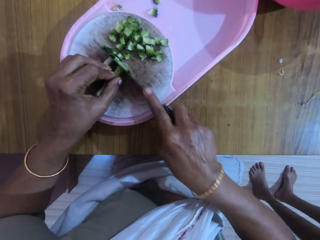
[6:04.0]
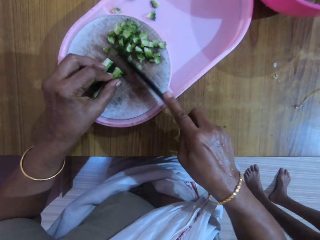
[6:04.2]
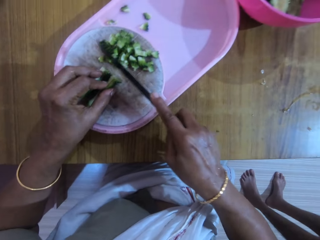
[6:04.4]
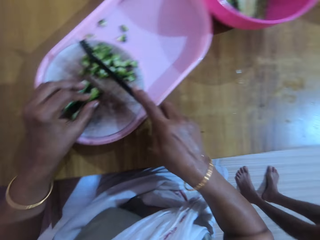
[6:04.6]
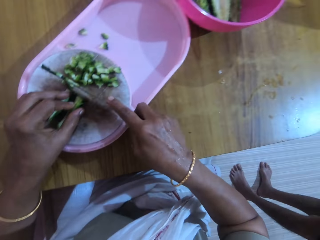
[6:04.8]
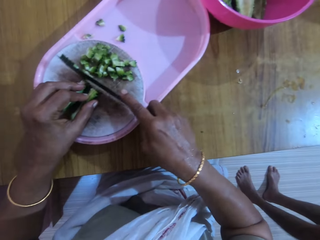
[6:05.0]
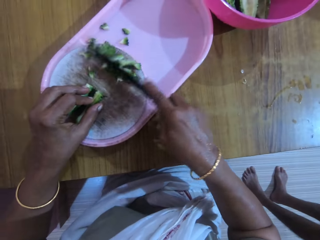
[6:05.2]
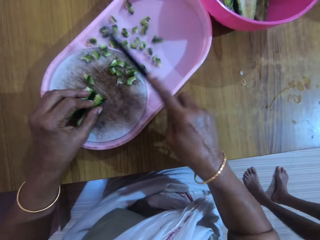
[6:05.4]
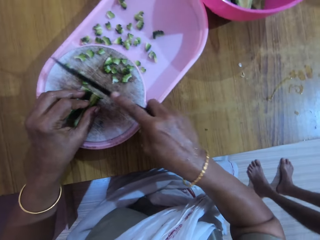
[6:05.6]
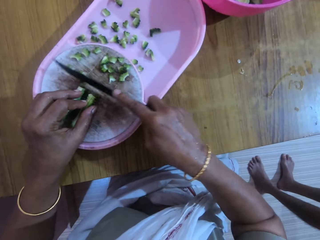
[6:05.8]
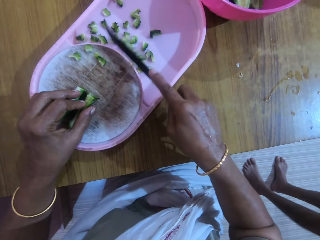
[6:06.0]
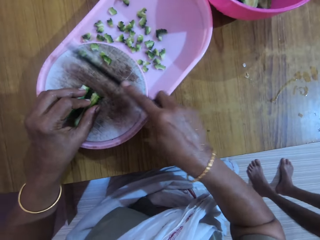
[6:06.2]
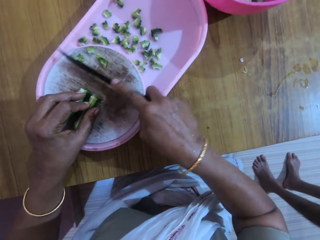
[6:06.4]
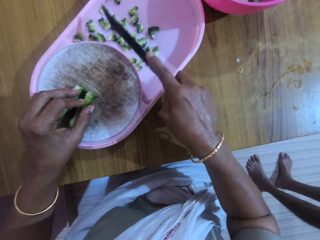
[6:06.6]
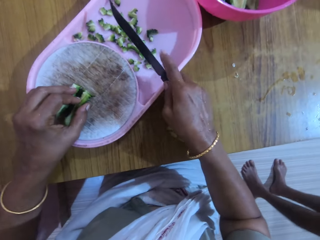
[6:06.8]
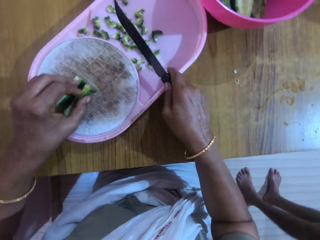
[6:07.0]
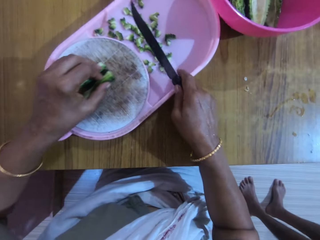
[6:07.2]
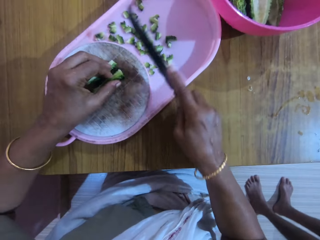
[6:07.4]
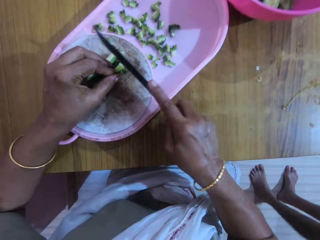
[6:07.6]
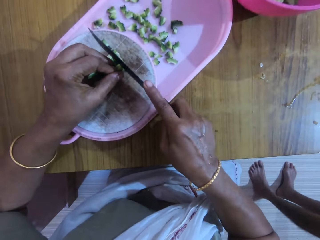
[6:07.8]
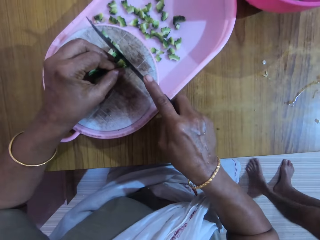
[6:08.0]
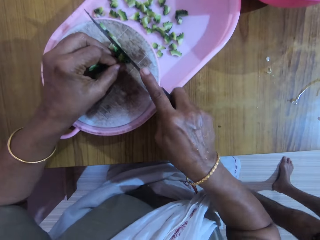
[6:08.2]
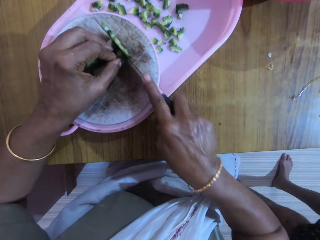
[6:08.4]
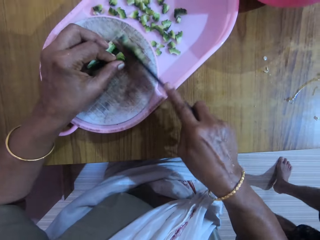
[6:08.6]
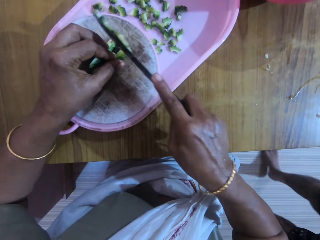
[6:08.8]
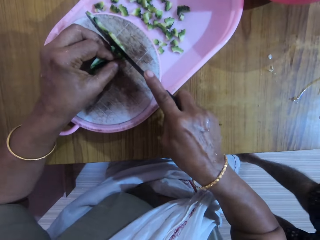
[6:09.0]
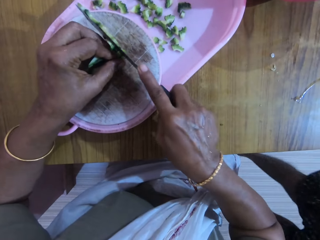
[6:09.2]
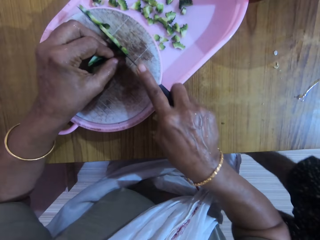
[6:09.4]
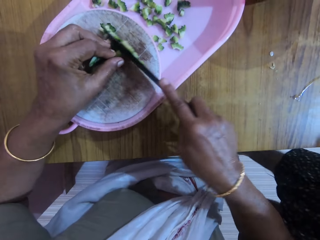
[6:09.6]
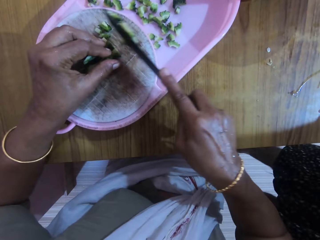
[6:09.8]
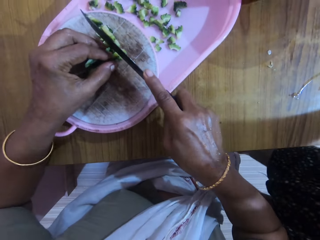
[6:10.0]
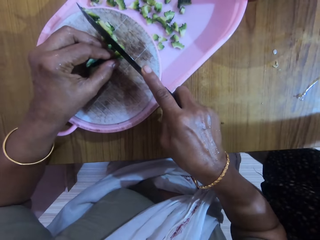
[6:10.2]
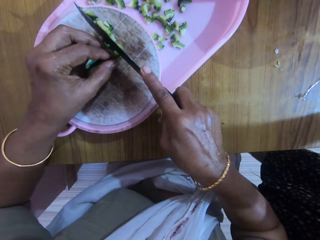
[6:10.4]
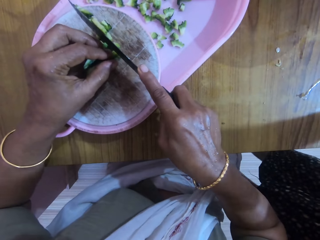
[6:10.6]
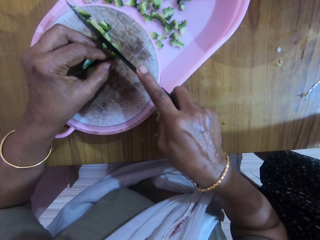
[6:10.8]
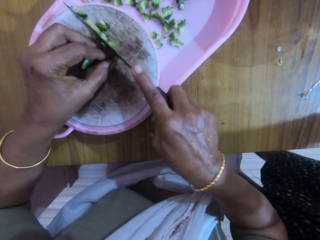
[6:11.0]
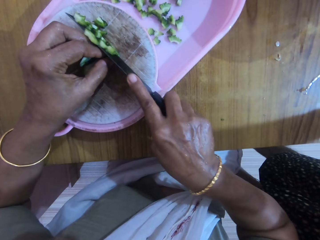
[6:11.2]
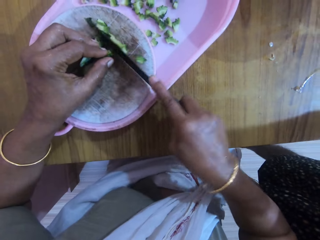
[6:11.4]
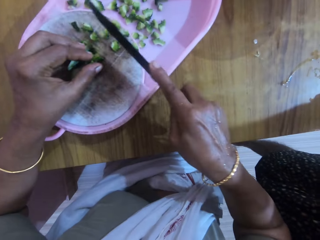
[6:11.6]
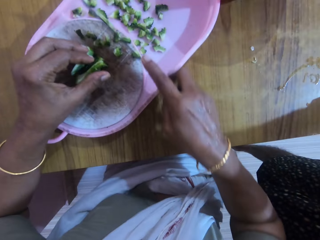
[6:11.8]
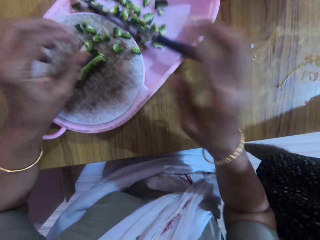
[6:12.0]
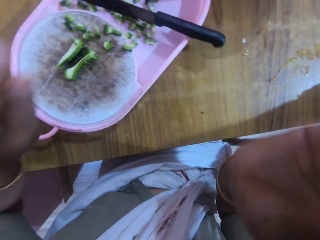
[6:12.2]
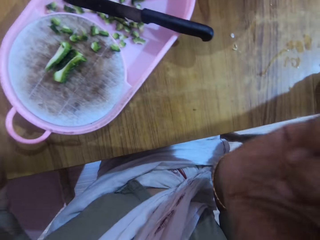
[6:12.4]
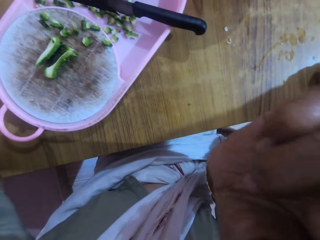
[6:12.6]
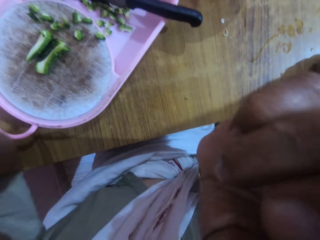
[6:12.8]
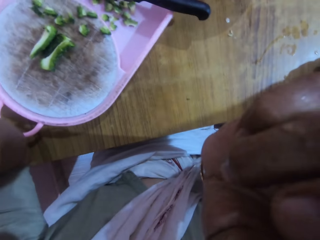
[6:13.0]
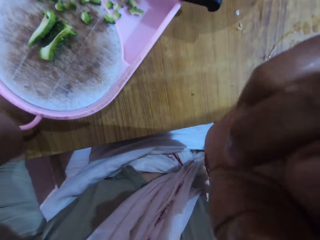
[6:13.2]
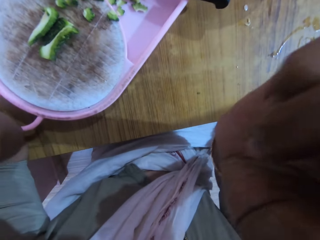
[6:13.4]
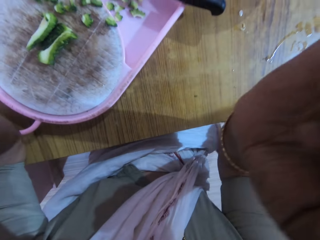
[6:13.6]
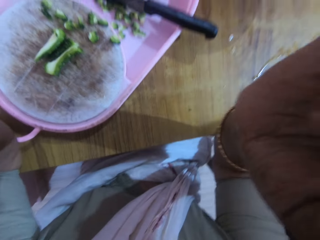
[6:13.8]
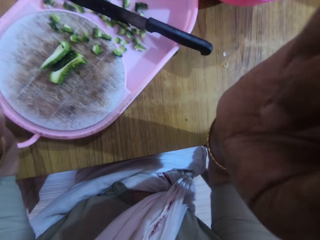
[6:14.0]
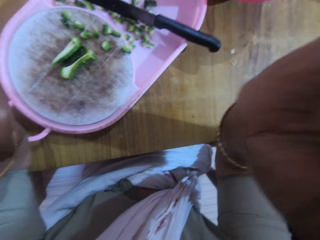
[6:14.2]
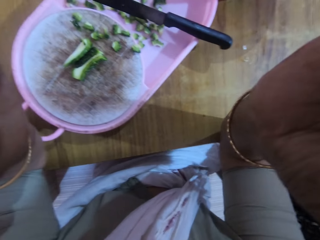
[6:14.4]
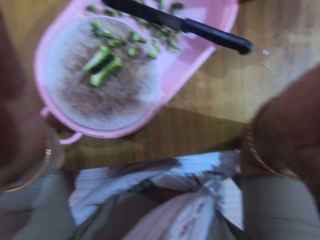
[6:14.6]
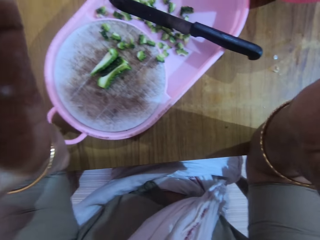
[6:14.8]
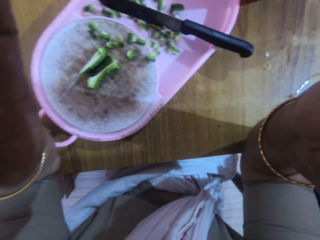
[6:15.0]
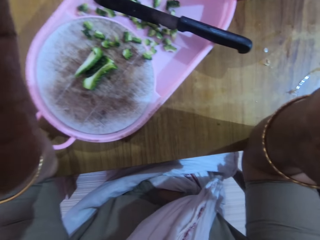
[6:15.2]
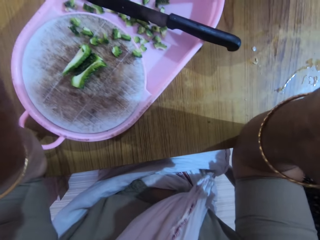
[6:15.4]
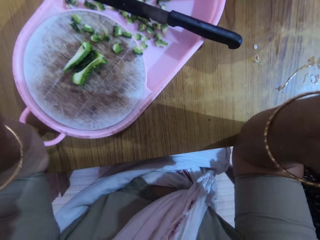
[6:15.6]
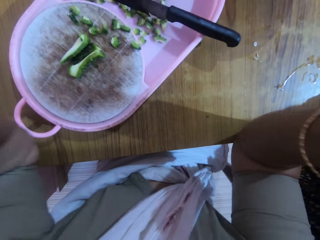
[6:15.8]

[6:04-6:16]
The camera wearer moves the sliced zucchini from the cutting board into the tray with the knife in her right hand. She slices the zucchini with the knife in her right hand. She drops the knife in the tray with her right hand. She adjusts a camera on her head with both hands.

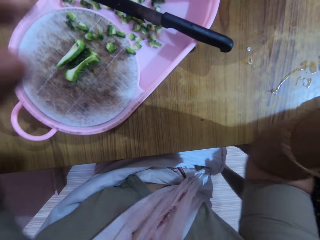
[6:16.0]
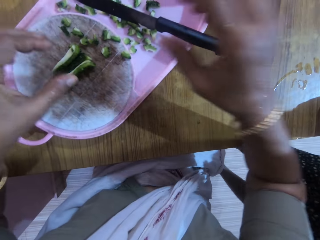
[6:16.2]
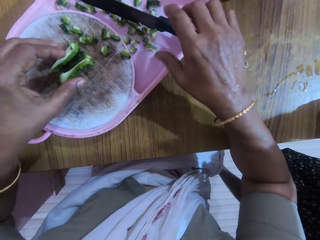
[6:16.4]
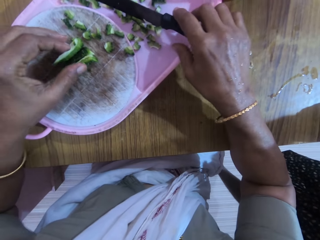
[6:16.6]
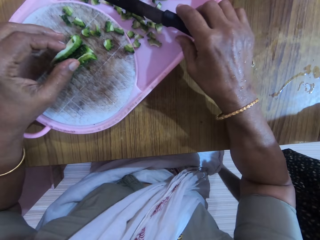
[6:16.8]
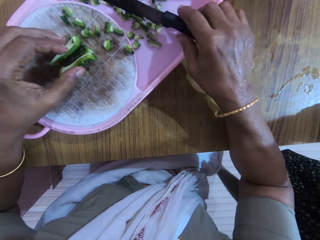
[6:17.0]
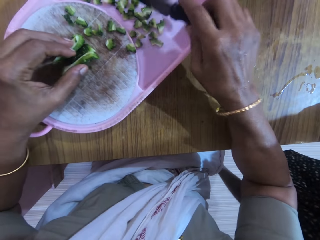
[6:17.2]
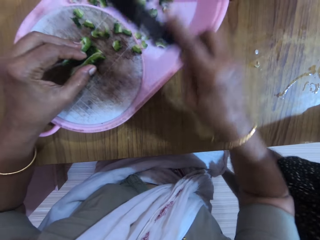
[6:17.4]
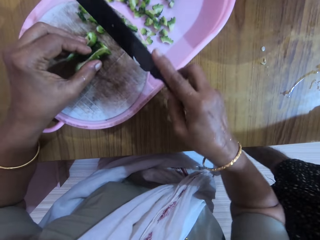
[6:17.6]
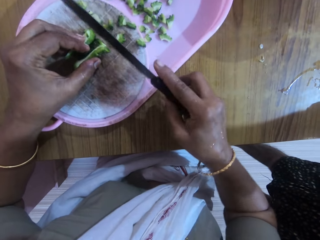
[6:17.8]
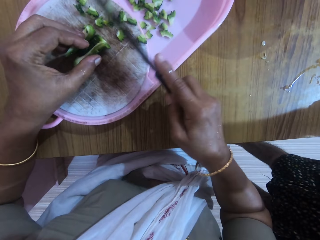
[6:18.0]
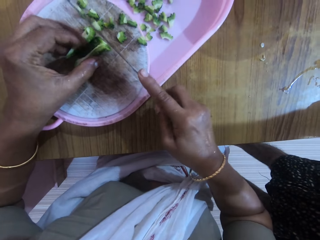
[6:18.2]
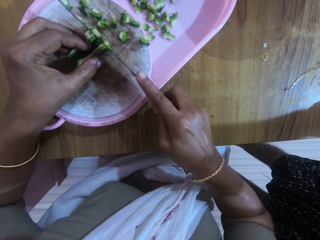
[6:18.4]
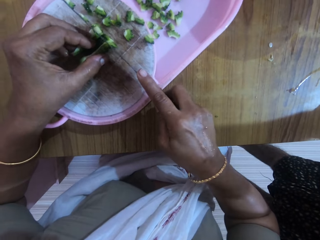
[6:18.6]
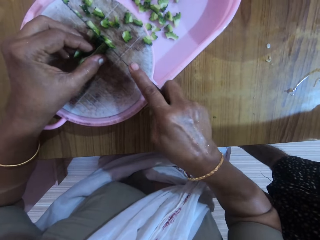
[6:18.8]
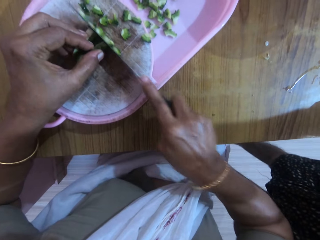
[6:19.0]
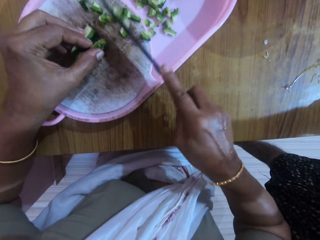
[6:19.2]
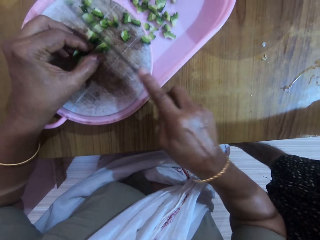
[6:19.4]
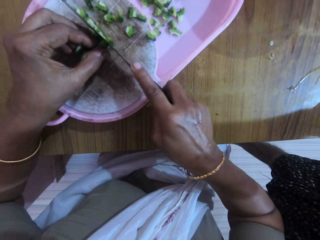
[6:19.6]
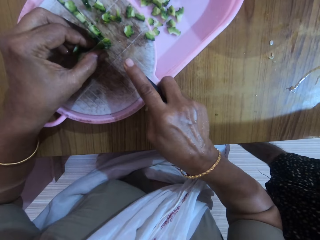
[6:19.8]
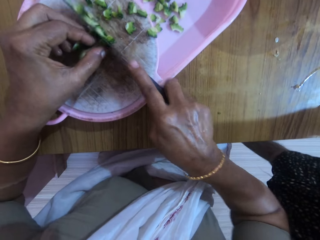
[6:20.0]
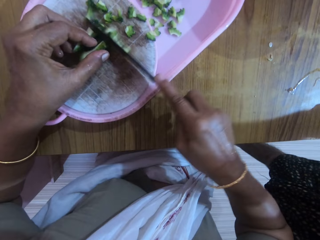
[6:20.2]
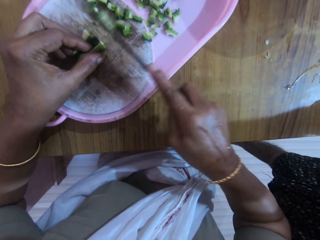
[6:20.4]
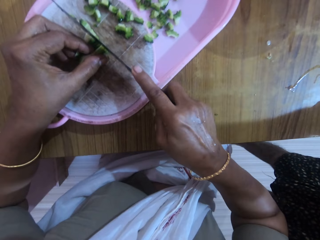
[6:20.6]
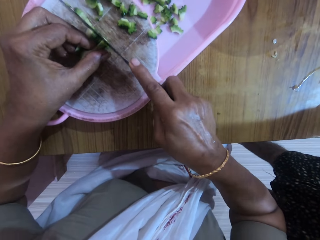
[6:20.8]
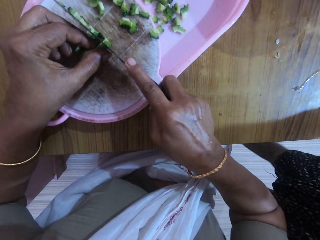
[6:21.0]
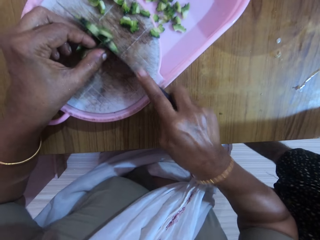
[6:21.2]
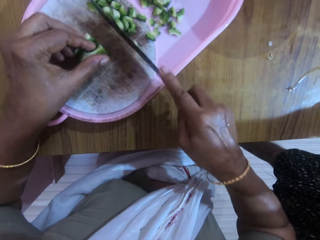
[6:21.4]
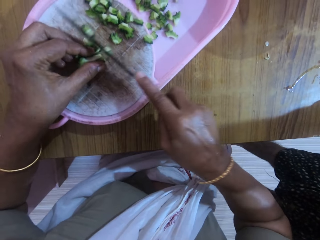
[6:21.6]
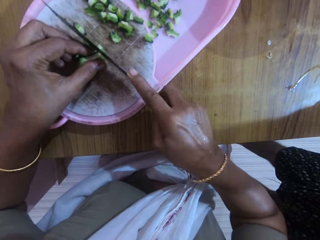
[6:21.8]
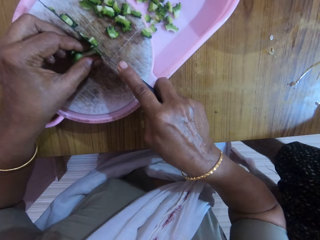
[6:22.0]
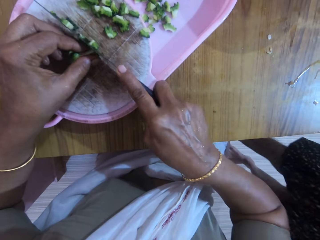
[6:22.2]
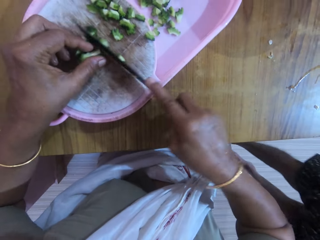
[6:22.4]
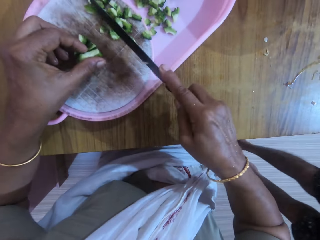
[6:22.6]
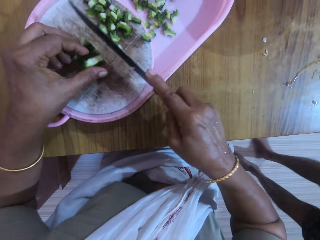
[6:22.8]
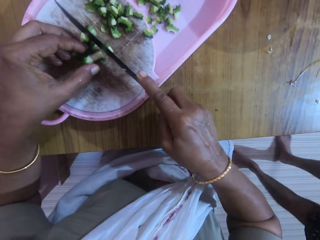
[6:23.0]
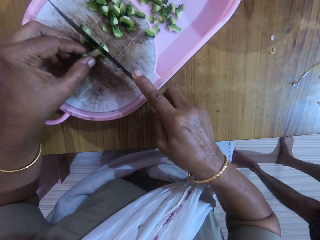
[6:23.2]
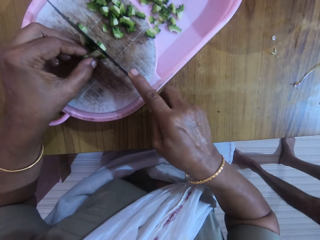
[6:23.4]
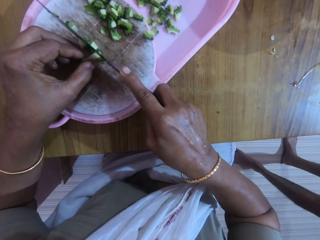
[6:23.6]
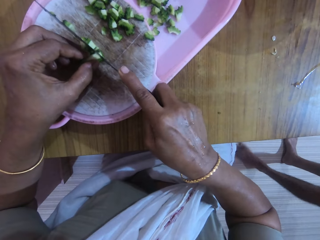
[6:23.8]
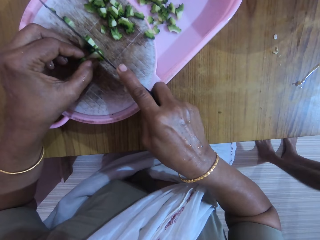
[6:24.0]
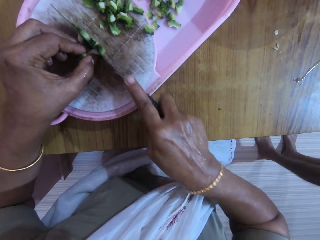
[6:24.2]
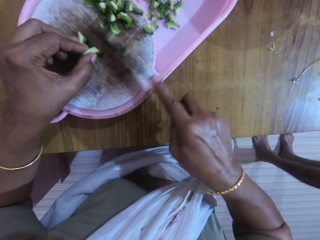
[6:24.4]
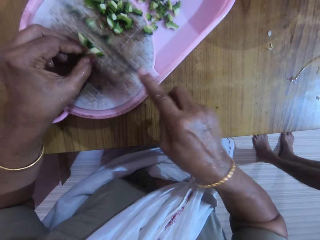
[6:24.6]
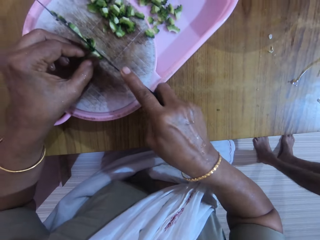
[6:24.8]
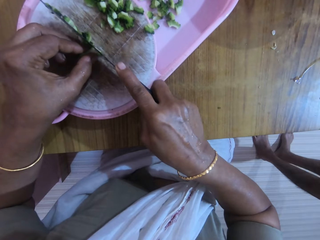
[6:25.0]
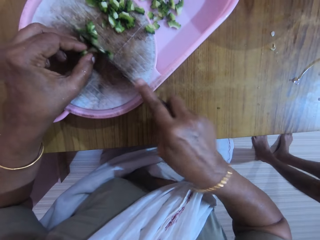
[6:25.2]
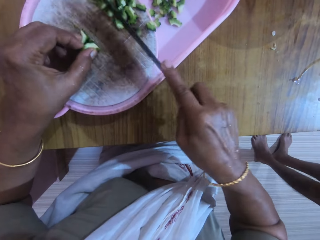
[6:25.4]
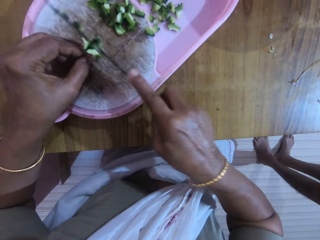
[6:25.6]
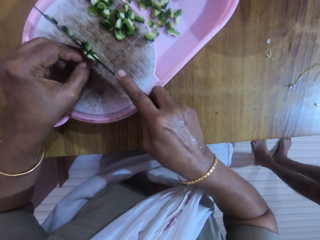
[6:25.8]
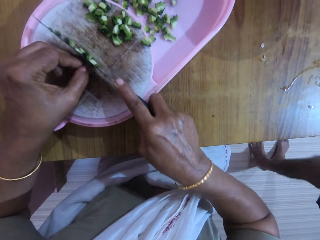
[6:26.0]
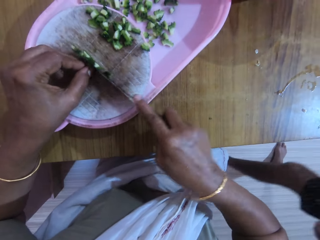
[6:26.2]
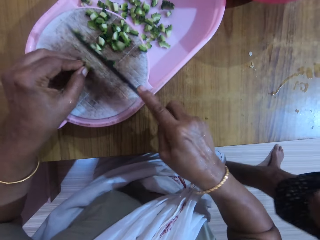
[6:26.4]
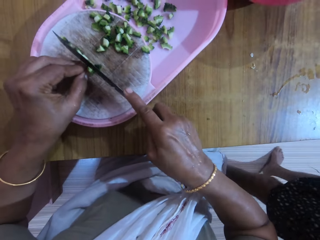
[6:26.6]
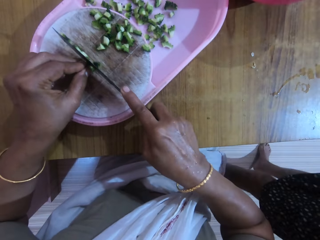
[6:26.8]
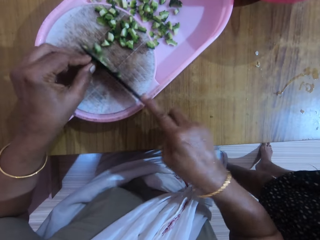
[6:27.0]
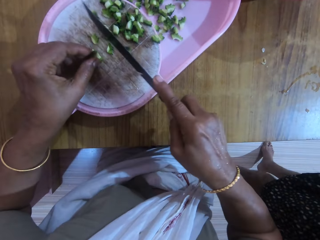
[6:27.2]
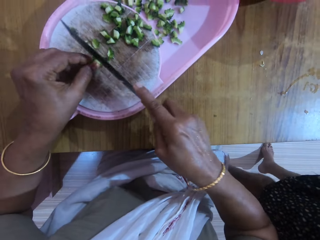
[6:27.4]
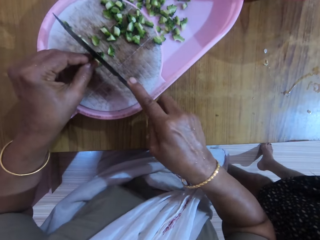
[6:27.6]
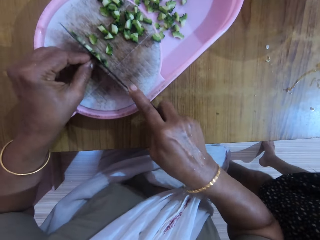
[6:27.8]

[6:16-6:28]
The camera wearer picks the knife from the tray with her right hand. She slices the zucchini with the knife in her right hand. She interacts with a man.
